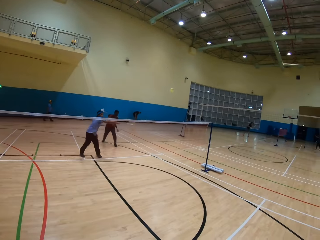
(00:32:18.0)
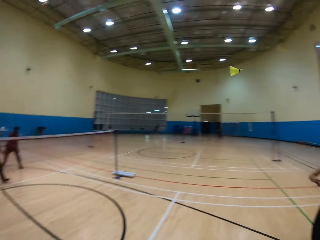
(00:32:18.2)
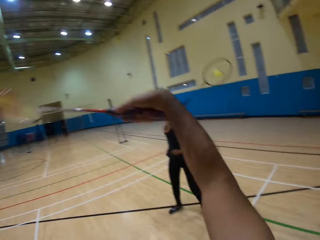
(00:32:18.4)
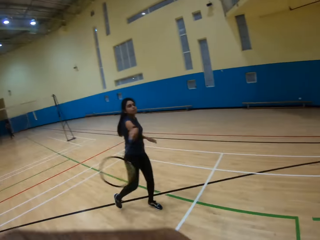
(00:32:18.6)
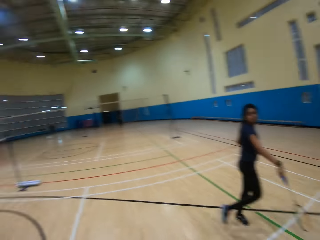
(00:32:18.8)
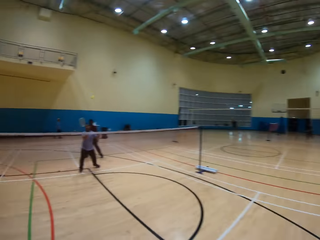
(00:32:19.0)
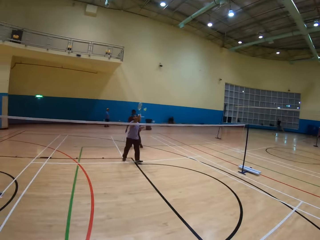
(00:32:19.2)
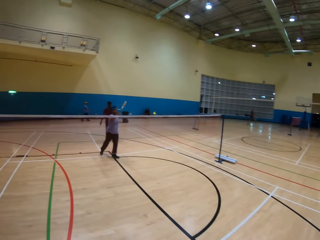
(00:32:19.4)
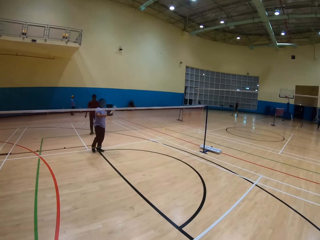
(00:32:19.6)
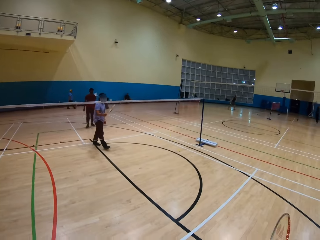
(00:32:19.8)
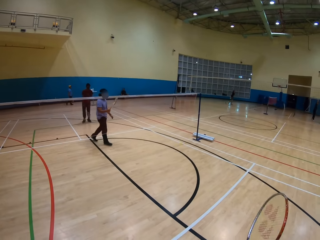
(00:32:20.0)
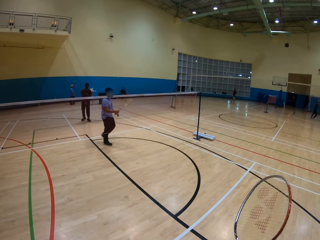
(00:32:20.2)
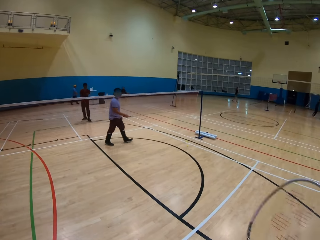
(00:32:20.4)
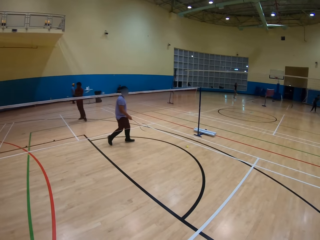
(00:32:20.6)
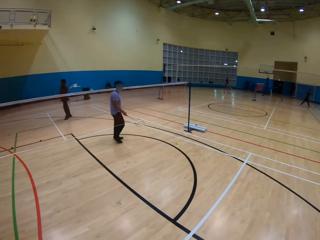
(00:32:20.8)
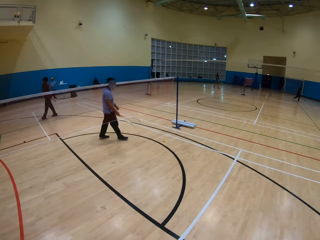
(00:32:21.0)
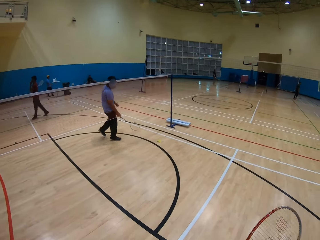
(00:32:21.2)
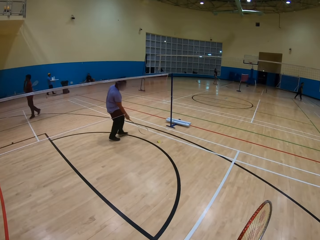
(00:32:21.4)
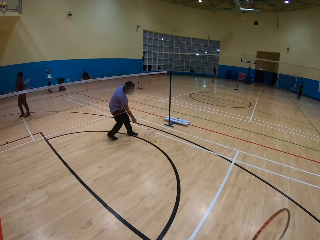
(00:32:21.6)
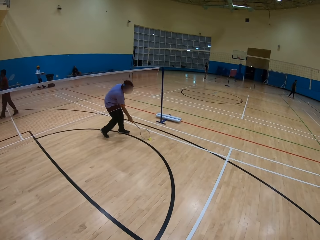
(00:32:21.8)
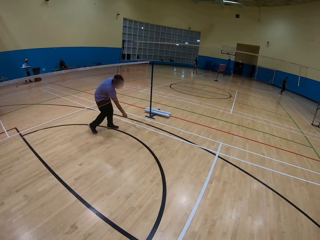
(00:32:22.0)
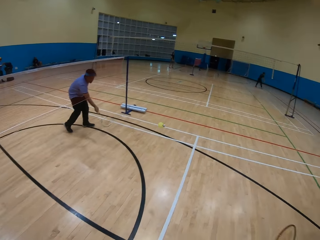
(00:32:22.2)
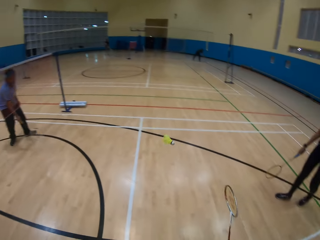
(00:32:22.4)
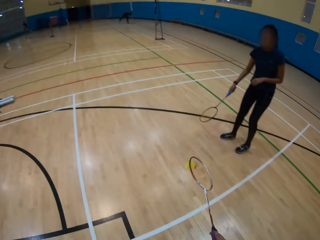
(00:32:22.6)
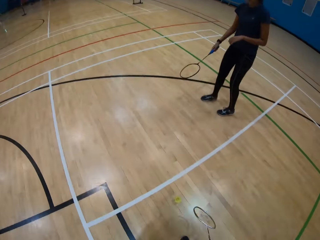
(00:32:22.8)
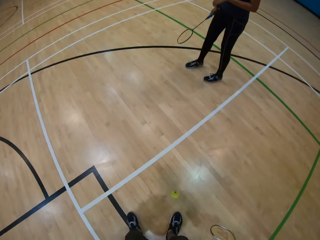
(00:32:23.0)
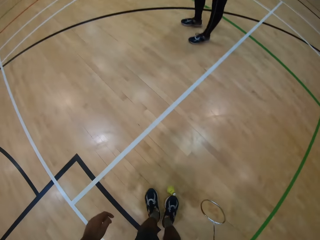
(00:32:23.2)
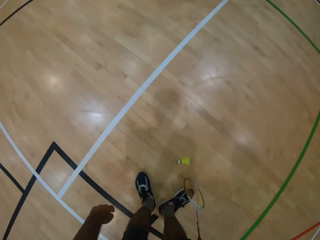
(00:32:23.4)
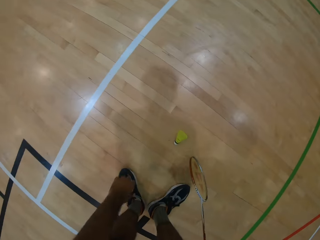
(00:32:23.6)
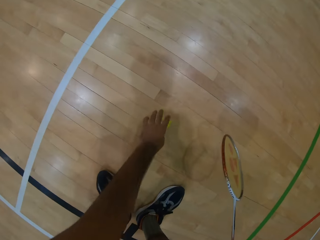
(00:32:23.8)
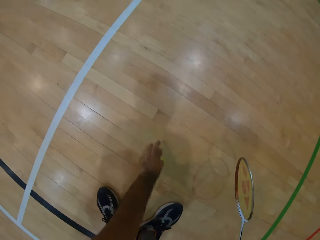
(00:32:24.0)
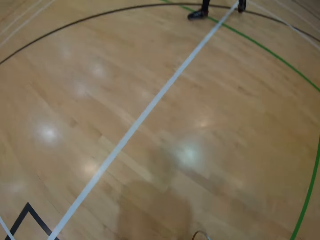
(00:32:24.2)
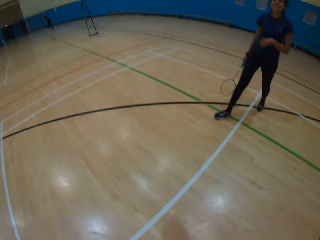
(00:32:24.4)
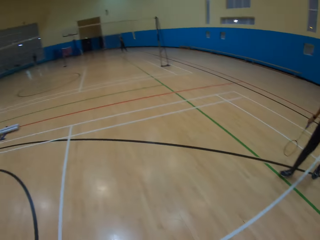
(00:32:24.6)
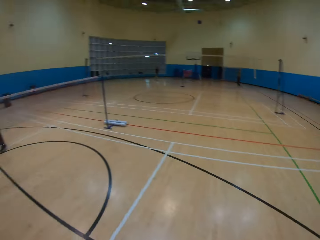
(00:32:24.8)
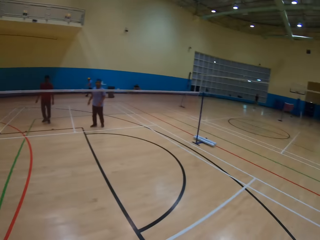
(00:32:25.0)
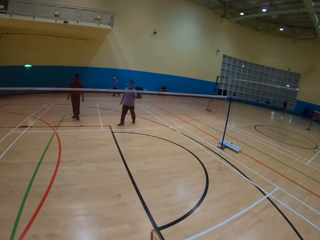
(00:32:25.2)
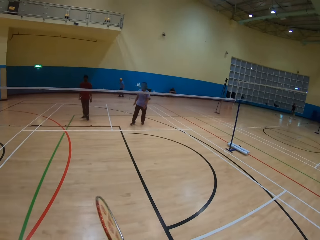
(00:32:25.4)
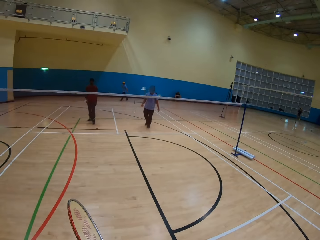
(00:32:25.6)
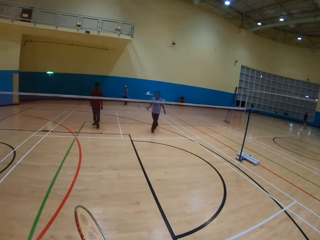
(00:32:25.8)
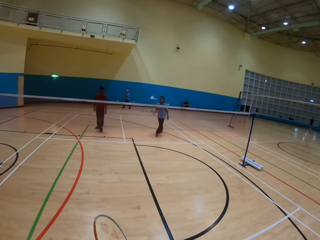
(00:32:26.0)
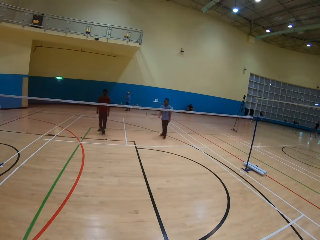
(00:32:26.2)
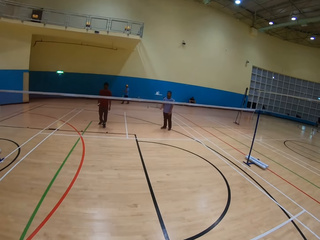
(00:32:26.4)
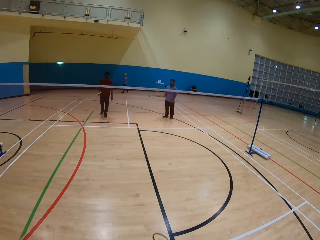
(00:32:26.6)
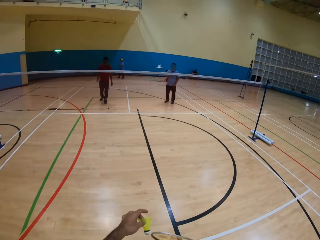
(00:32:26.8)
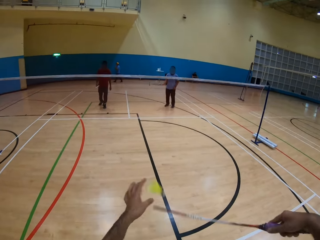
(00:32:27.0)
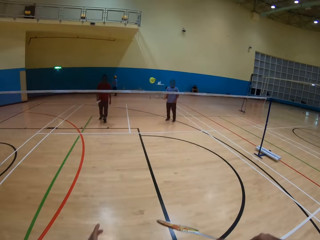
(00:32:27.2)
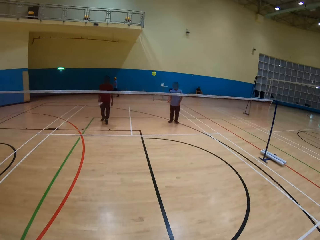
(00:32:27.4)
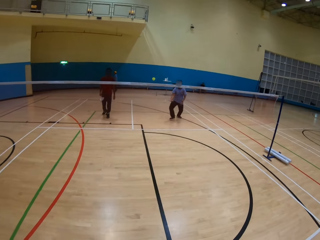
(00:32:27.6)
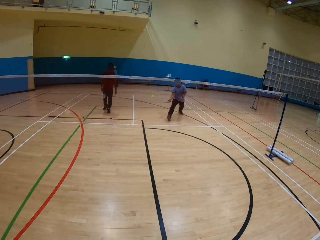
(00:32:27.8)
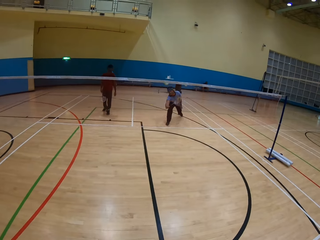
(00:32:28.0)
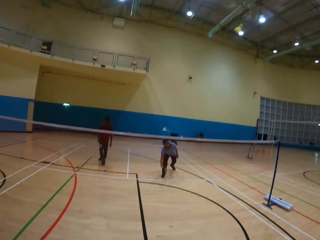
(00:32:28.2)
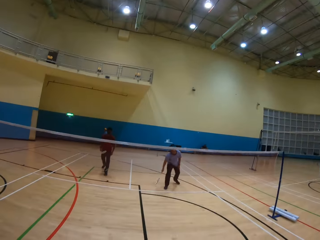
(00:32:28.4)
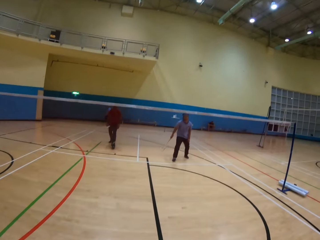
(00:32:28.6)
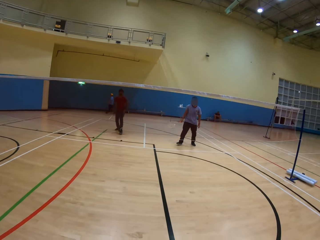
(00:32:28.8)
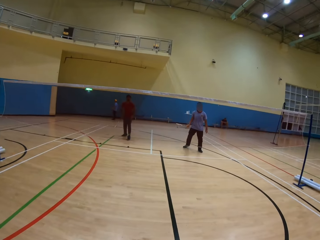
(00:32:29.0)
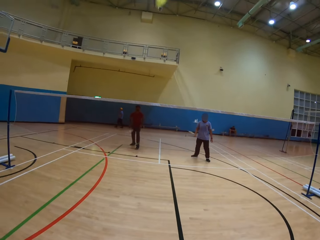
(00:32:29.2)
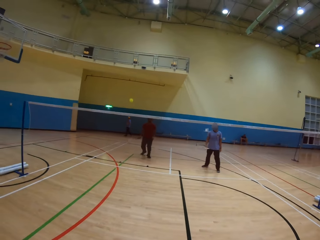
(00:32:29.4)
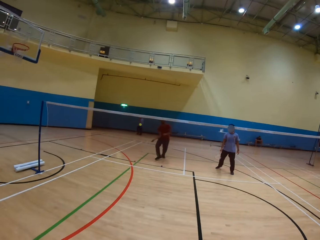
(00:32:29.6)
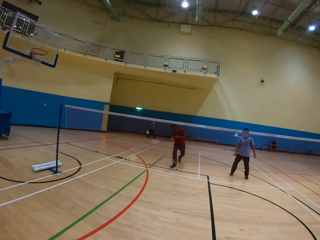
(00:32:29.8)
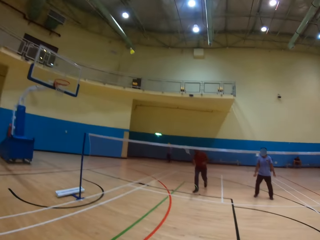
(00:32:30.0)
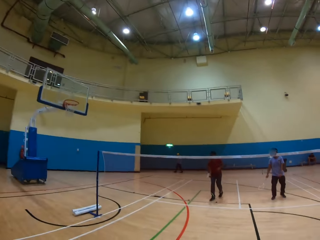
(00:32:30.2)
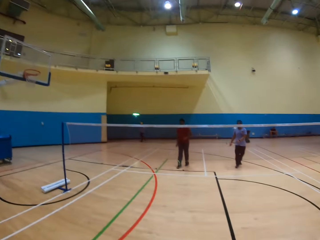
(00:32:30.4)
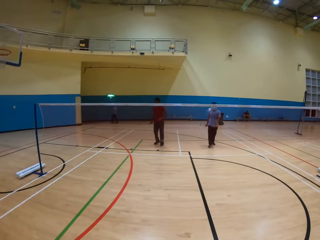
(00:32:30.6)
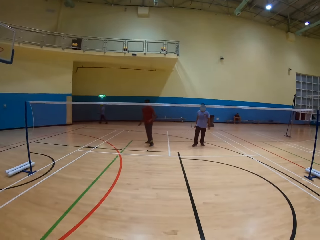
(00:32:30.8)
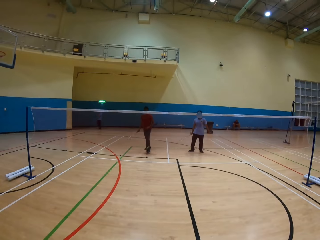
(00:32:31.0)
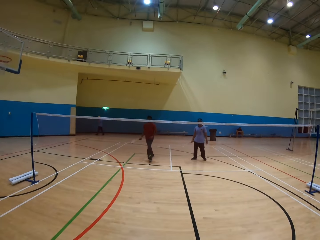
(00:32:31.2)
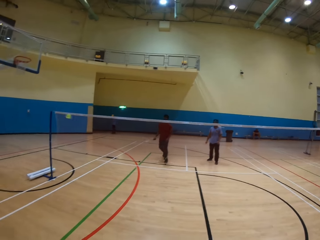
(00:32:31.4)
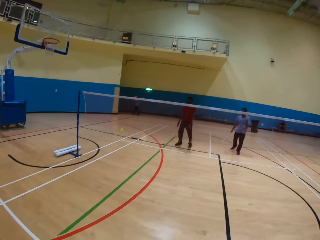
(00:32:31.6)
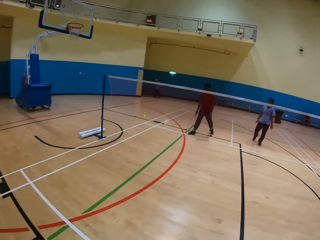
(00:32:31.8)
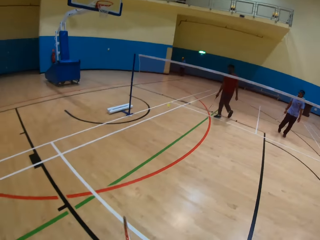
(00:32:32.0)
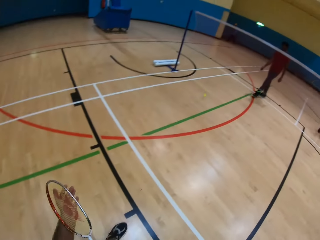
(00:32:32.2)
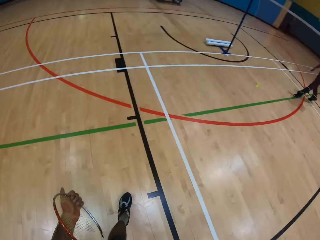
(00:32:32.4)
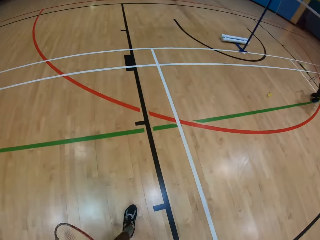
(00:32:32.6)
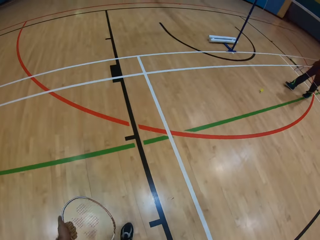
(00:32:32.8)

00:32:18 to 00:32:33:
The camera wearer hits the shuttlecock with the racket. The man hits the shuttlecock. The camera wearer hits the shuttlecock with the racket. The man hits the shuttlecock. The man hits the shuttlecock again. The camera wearer picks up the shuttlecock on the ground. They throw the shuttlecock. They hit the shuttlecock. The man hits the shuttlecock. The camera wearer plays badminton. Another man hits the shuttlecock with the racket.

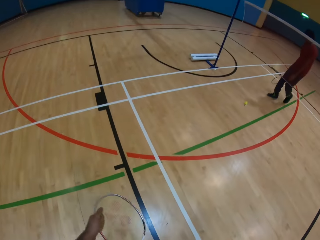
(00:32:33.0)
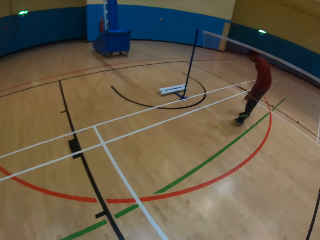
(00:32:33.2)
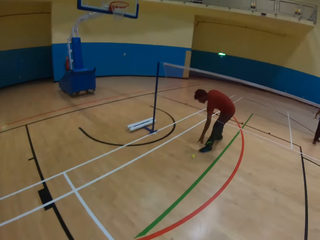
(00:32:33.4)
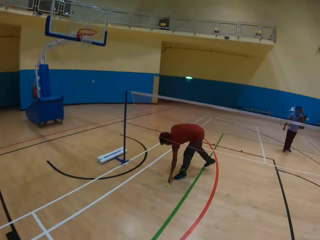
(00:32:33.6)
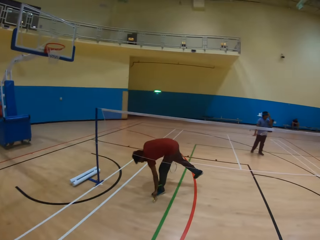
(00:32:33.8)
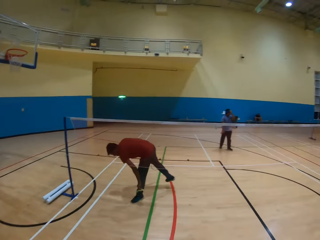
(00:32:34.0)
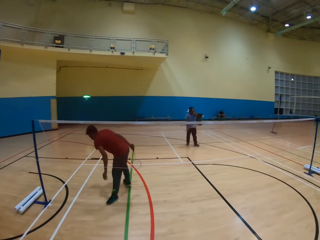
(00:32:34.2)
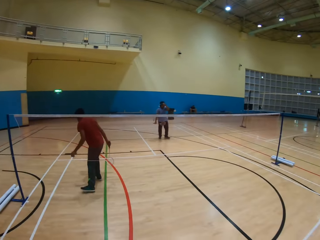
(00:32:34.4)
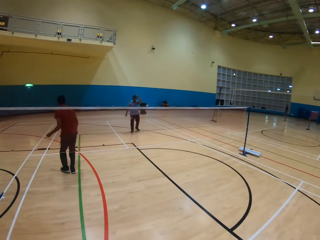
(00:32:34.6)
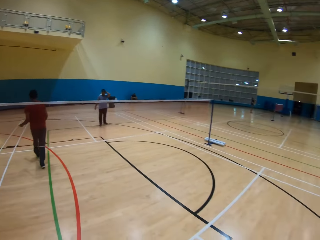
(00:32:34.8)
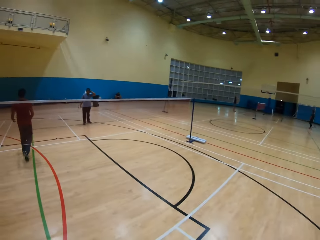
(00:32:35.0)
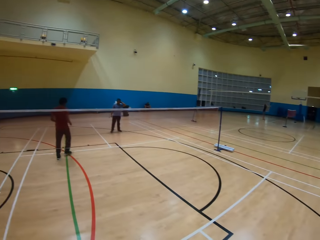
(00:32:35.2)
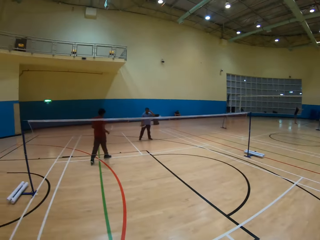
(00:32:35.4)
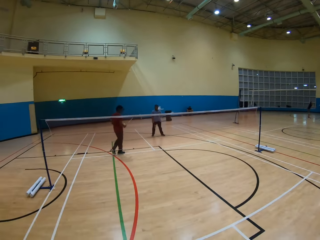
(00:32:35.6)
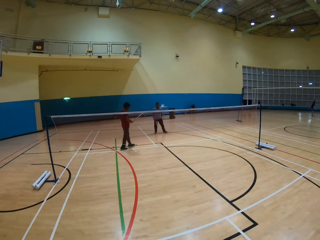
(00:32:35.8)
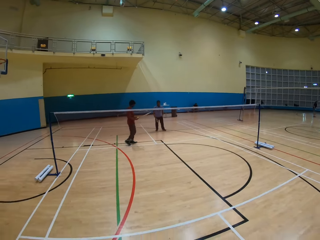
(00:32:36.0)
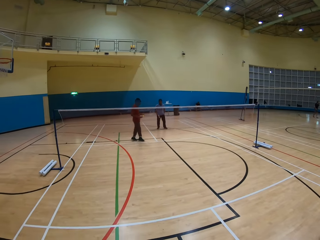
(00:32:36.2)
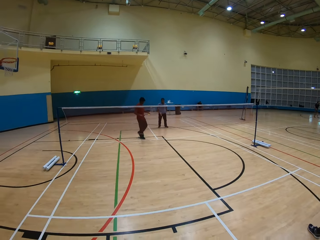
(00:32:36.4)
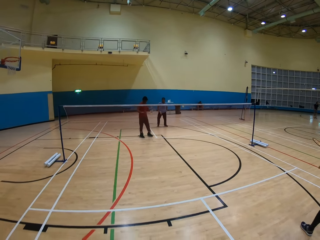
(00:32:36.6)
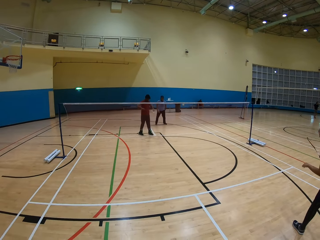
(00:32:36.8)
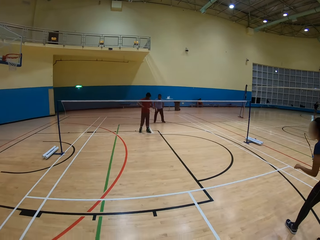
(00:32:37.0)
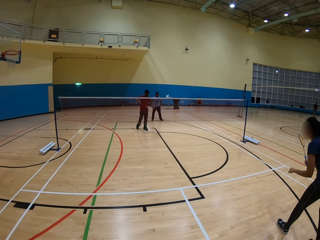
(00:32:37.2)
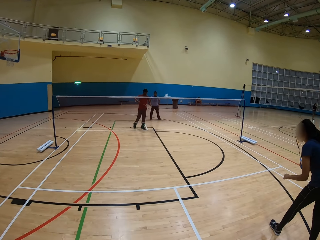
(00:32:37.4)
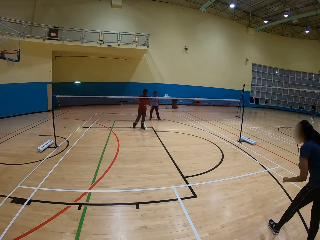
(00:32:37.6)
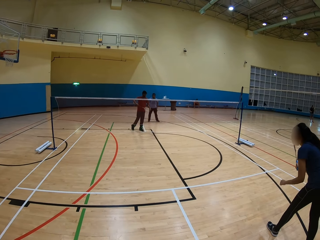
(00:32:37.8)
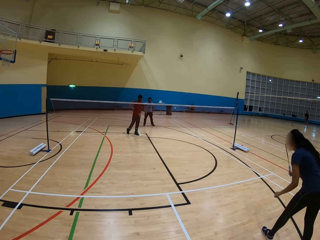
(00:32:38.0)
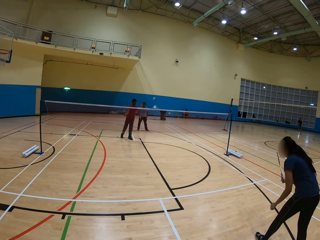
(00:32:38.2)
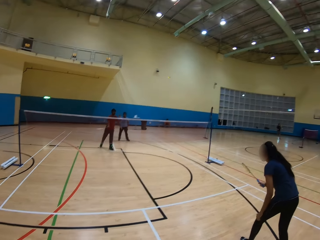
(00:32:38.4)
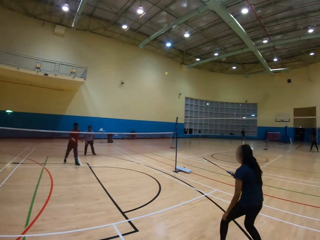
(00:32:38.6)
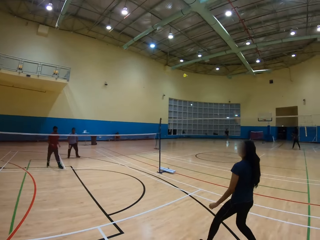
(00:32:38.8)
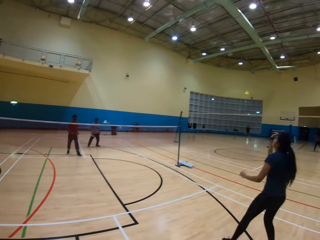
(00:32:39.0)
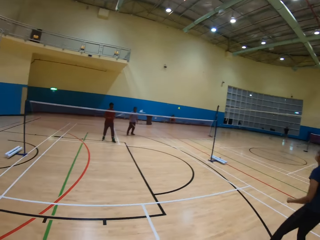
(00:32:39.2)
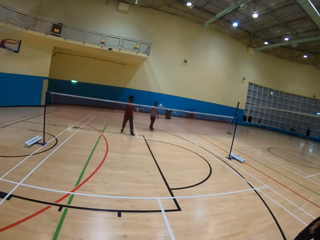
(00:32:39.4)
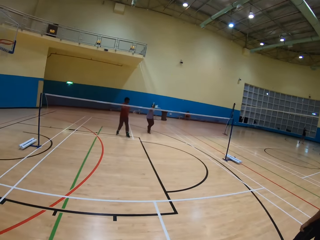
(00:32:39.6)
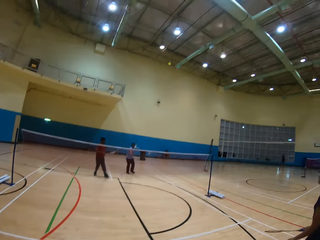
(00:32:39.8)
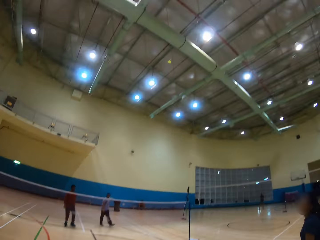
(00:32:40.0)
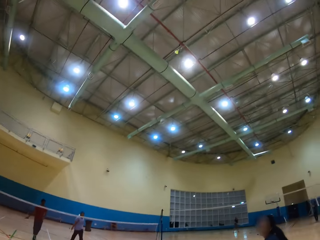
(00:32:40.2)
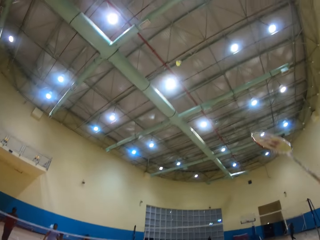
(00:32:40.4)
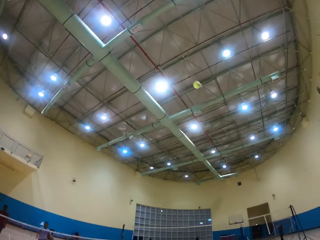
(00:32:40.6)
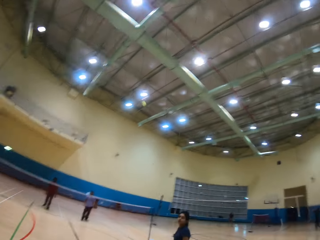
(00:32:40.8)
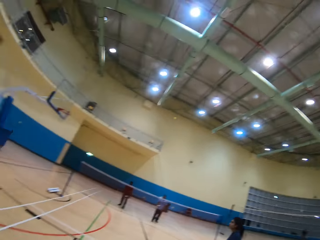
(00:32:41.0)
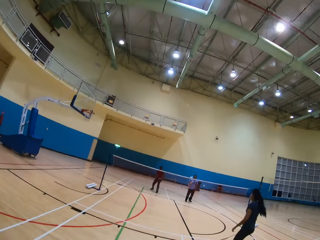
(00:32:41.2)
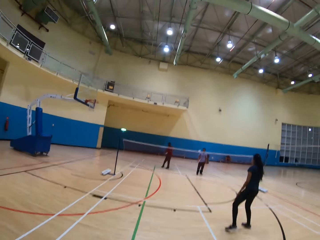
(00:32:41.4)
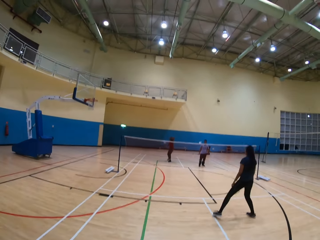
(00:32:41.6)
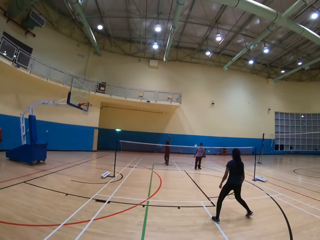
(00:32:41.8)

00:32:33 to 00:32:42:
A man picks up the shuttlecock on the ground. The man hits the shuttlecock. A woman hits the shuttlecock. Another man hits the shuttlecock. The camera wearer hits the shuttlecock.
